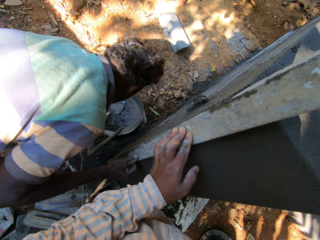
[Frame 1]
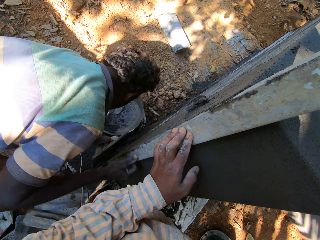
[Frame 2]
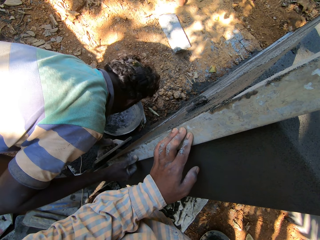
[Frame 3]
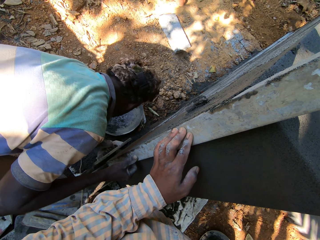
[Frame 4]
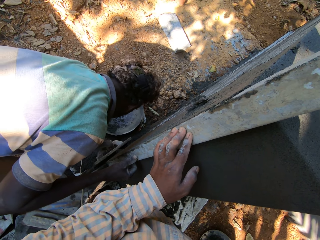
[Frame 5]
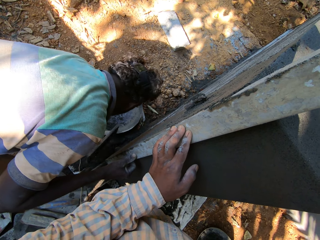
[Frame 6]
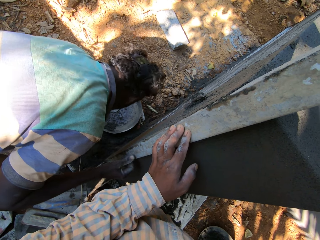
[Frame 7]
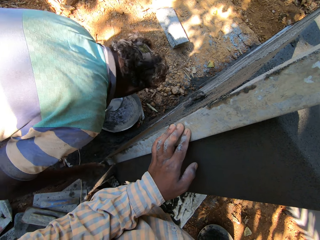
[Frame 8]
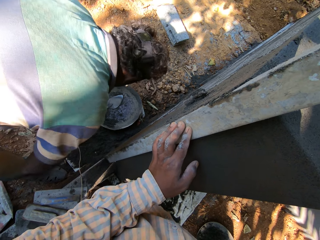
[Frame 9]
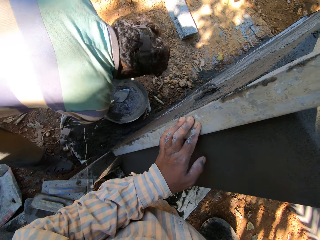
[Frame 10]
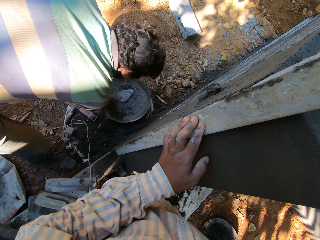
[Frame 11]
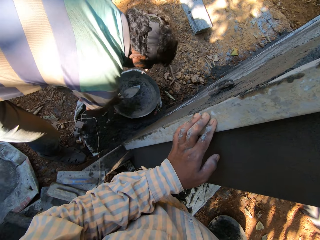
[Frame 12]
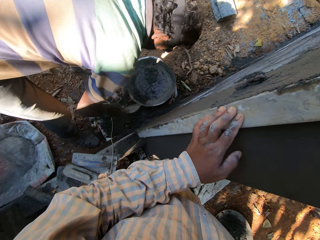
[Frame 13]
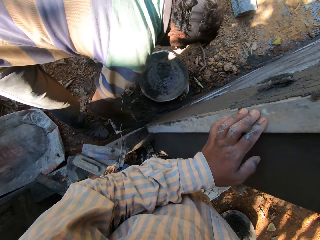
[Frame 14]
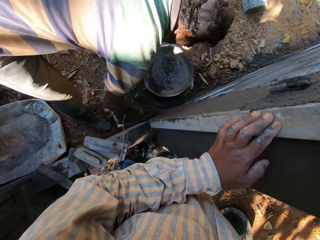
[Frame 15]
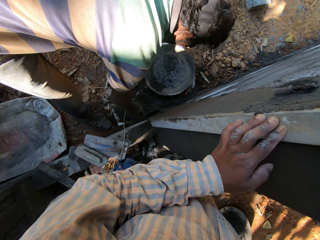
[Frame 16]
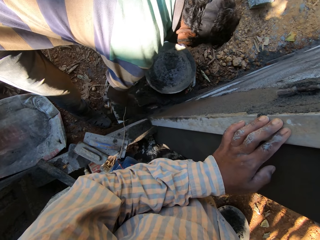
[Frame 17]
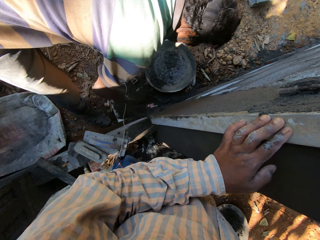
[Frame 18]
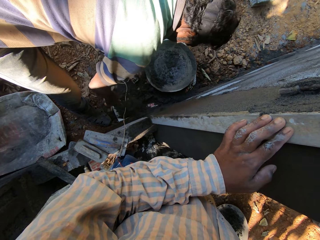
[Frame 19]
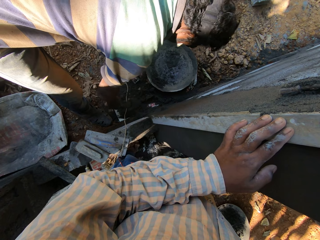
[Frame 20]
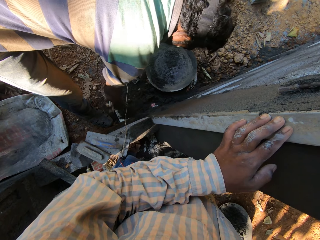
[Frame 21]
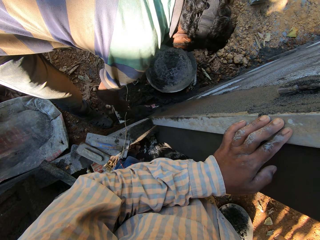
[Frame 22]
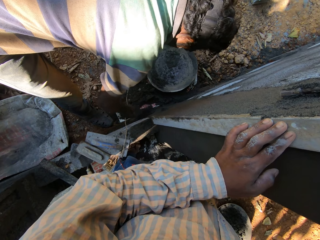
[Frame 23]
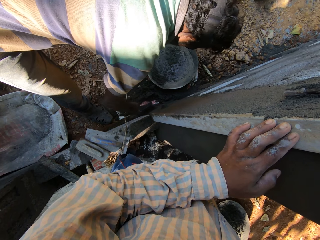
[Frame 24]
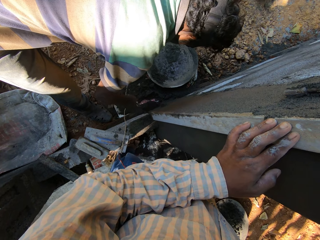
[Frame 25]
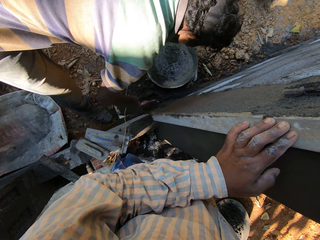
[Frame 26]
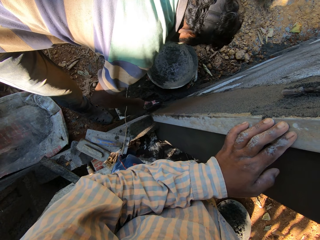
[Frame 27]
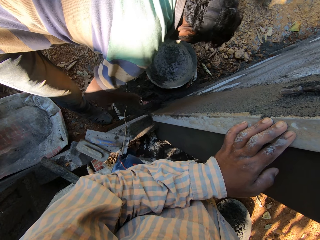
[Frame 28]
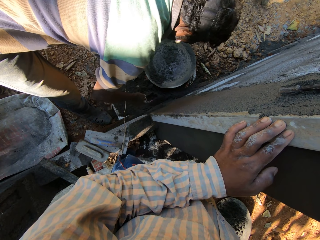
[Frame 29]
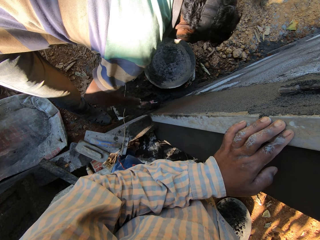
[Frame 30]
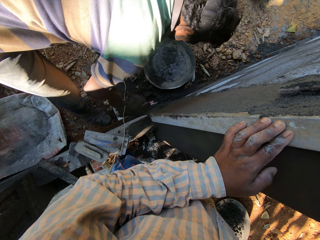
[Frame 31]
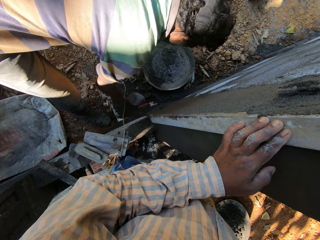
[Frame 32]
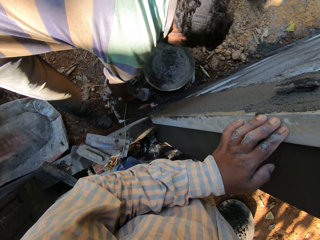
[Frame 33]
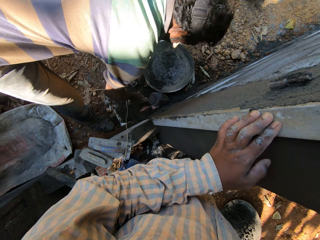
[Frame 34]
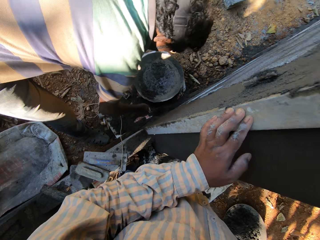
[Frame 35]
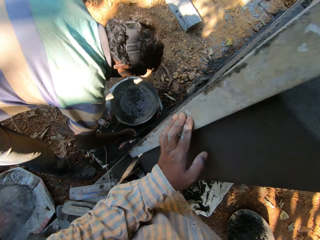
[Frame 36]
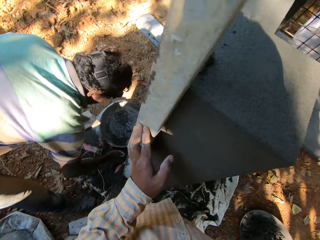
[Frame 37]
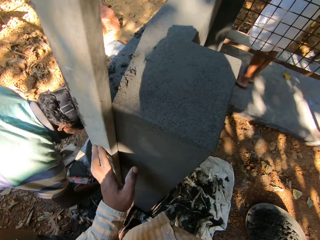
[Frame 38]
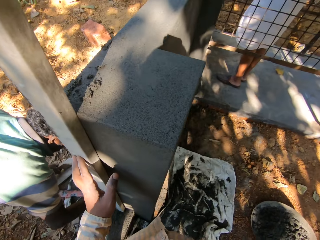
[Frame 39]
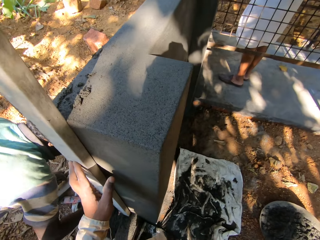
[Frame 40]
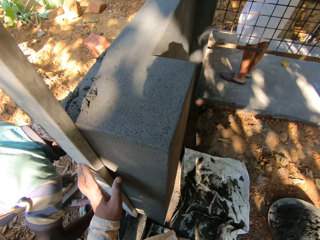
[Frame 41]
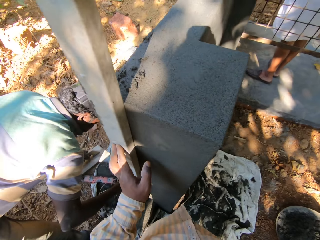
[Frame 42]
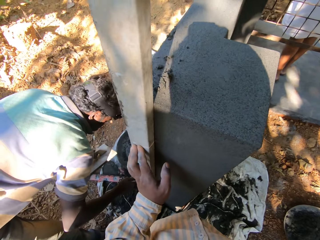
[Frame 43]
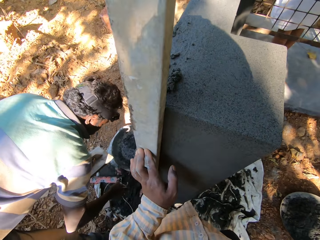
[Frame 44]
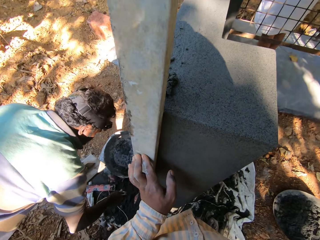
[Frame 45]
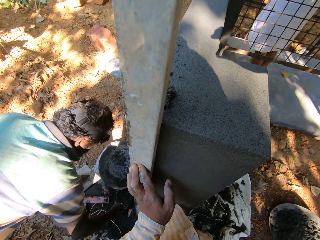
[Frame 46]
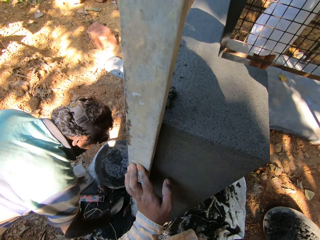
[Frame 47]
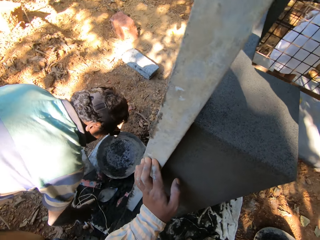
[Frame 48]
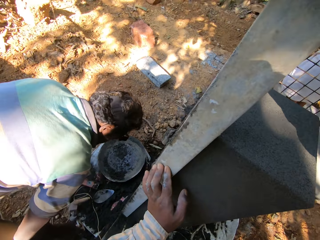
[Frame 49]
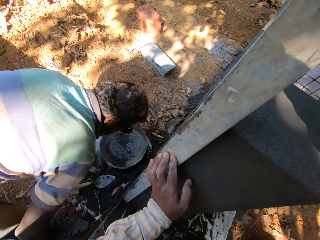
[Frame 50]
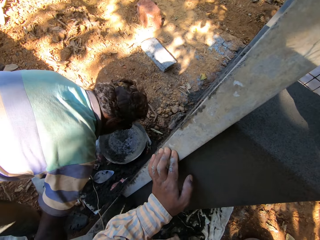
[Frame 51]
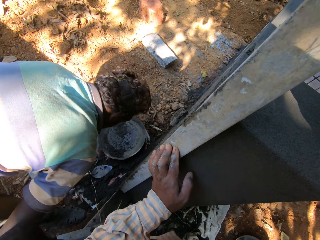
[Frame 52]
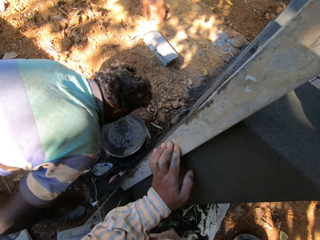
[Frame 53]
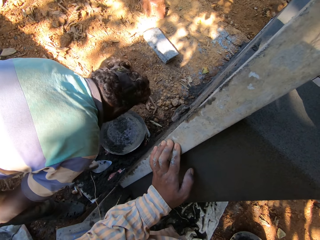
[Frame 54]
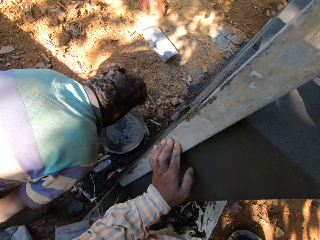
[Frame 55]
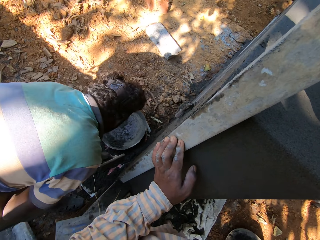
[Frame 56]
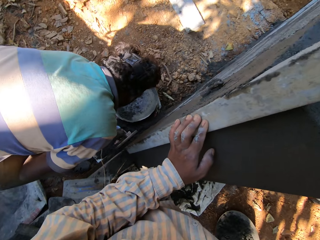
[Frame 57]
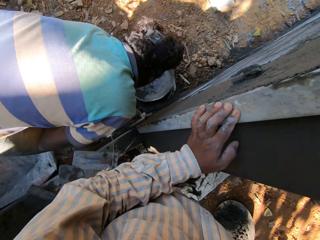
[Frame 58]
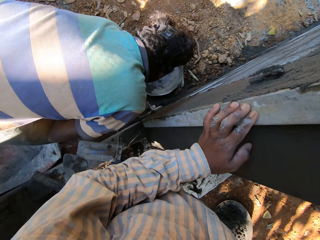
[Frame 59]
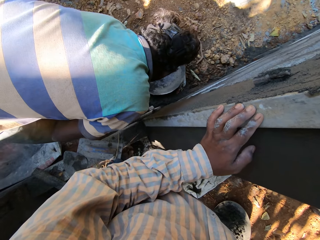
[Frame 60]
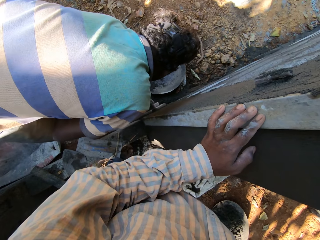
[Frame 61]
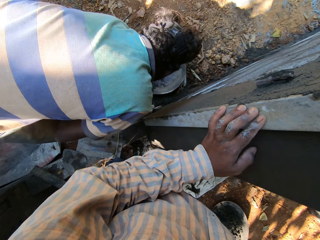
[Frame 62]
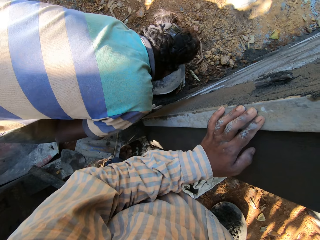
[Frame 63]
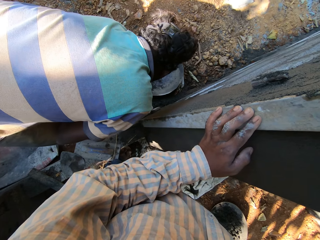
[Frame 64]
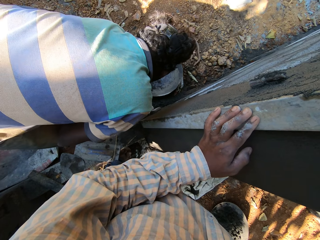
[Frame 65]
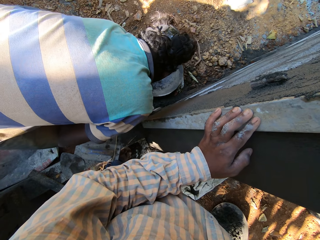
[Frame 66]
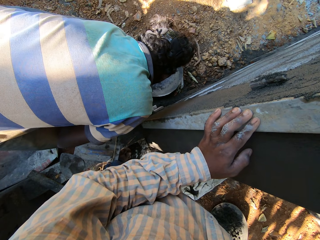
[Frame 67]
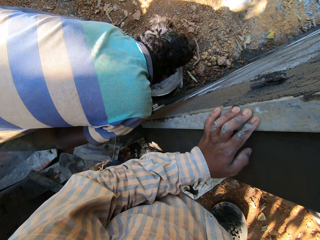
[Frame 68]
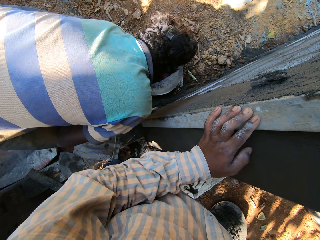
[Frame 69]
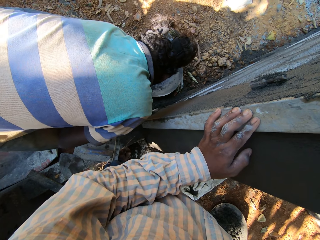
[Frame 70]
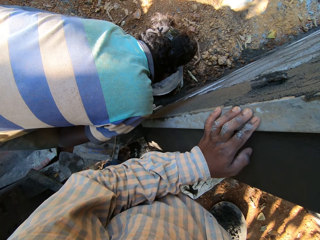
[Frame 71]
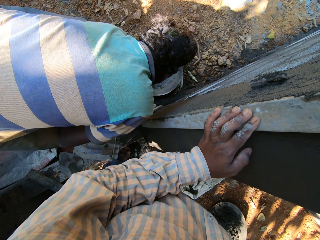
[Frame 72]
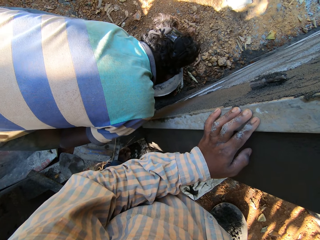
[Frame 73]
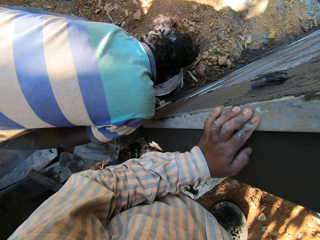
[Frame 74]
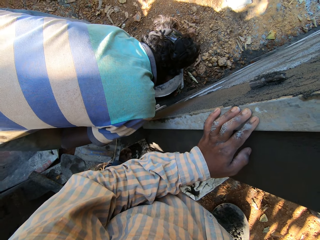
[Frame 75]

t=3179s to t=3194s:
The man picks up the hand trowel in the head pan with his right hand. The man scoops cement from the wall base with the hand trowel in his right hand. The man plasters the wall with the hand trowel in his right hand. The man scoops cement from the wall base with the hand trowel in his right hand. The man plasters the wall with the hand trowel in his right hand. The camera wearer looks around the site. The man drops the hand trowel on the ground with his right hand. The man holds a plasterer's float with his right hand. The man passes the plasterer's float from his right hand to his left hand. The man floats the wall with the plasterer's float in his left hand.

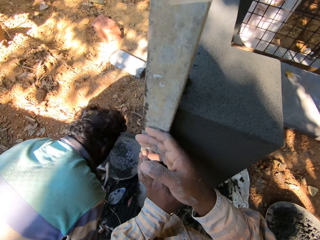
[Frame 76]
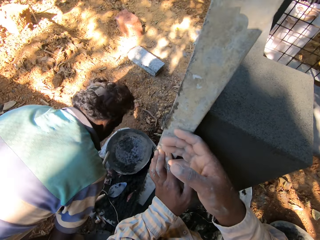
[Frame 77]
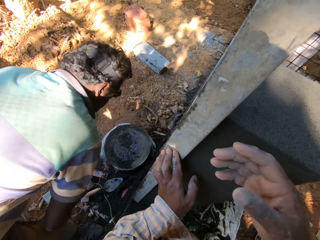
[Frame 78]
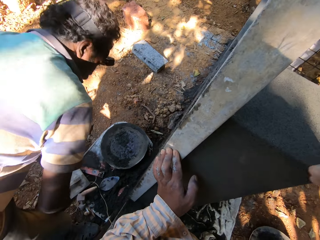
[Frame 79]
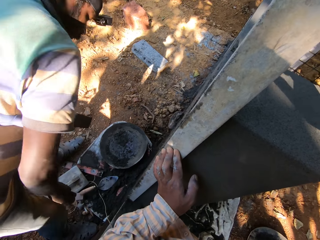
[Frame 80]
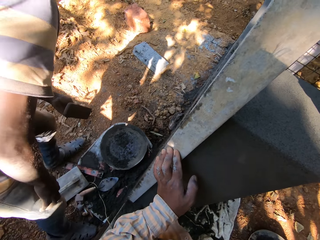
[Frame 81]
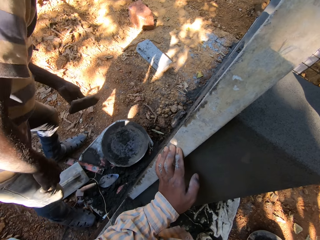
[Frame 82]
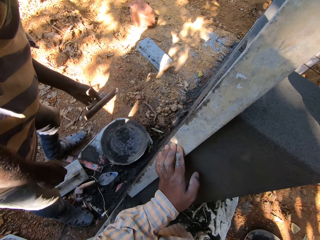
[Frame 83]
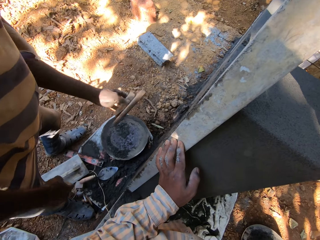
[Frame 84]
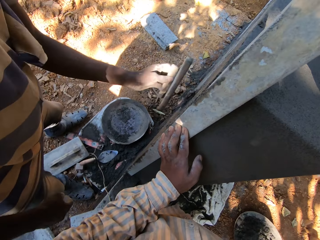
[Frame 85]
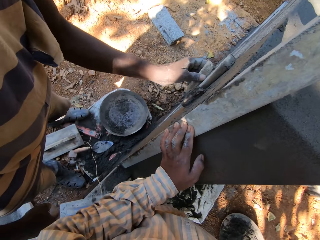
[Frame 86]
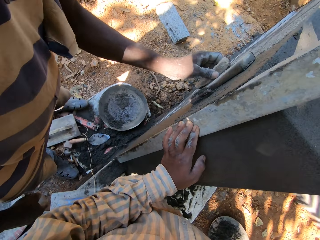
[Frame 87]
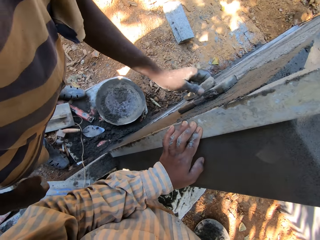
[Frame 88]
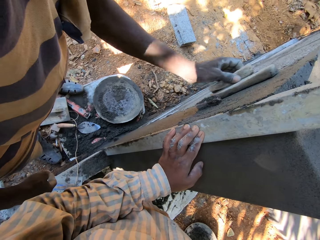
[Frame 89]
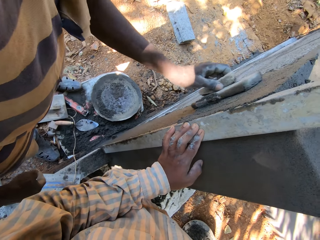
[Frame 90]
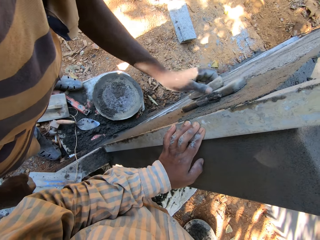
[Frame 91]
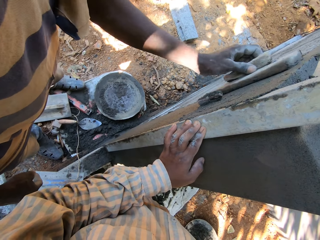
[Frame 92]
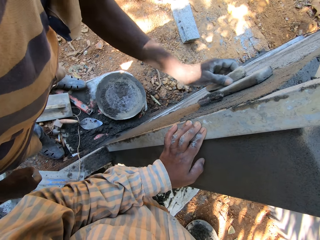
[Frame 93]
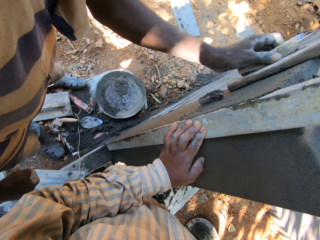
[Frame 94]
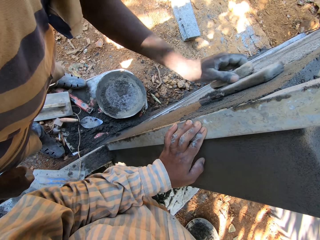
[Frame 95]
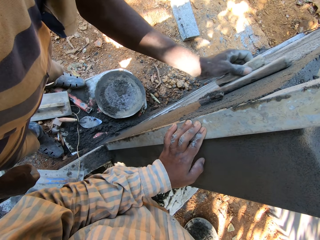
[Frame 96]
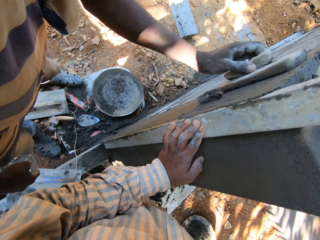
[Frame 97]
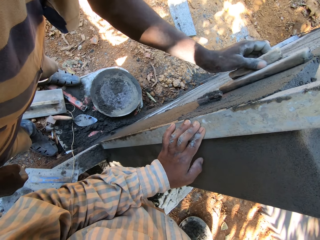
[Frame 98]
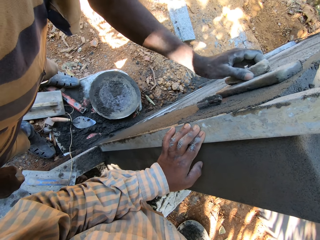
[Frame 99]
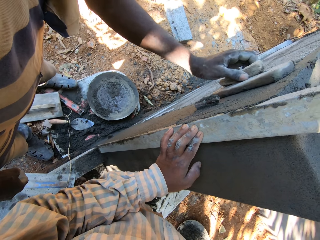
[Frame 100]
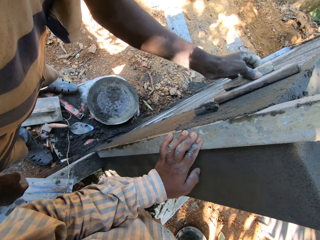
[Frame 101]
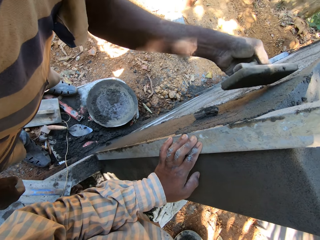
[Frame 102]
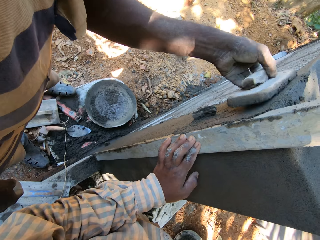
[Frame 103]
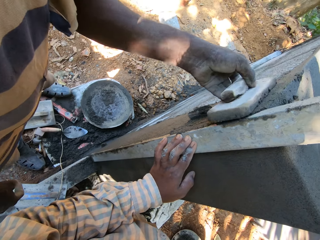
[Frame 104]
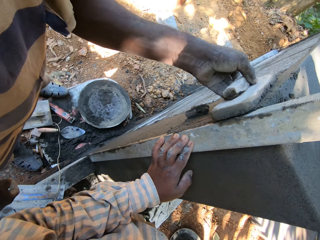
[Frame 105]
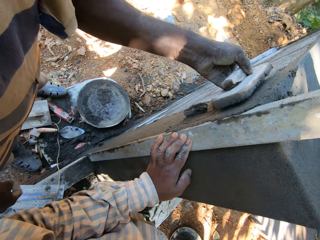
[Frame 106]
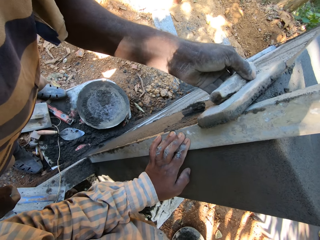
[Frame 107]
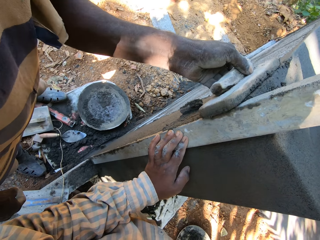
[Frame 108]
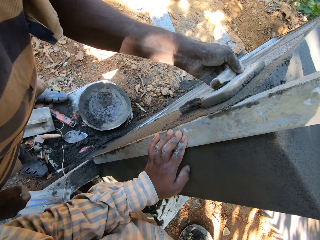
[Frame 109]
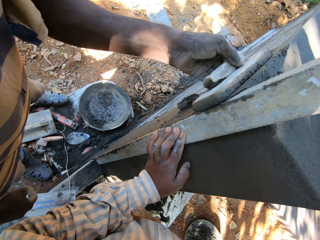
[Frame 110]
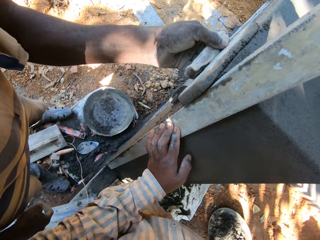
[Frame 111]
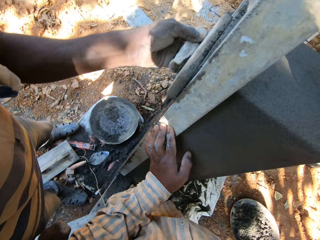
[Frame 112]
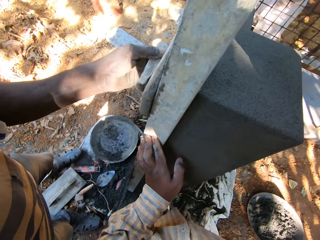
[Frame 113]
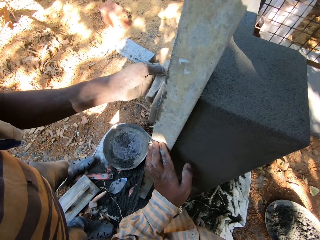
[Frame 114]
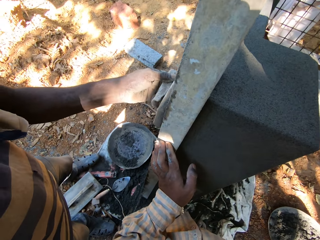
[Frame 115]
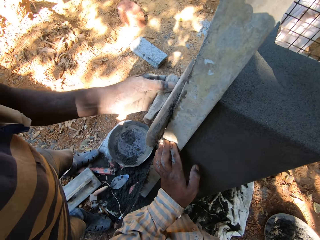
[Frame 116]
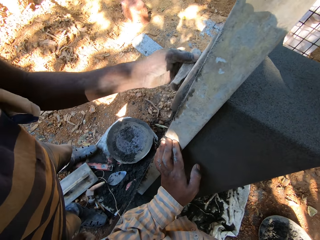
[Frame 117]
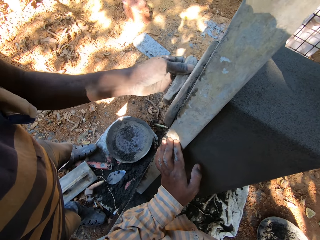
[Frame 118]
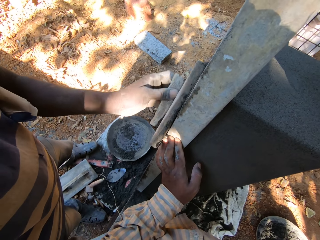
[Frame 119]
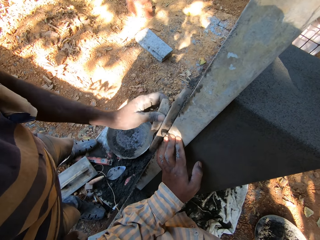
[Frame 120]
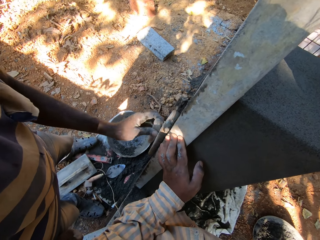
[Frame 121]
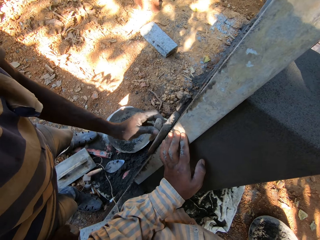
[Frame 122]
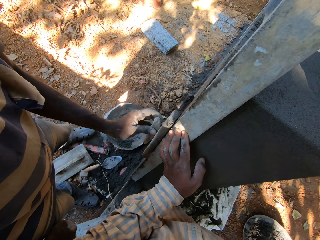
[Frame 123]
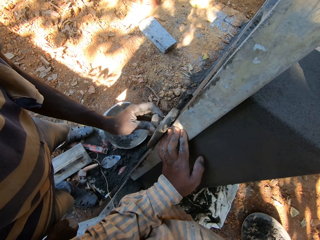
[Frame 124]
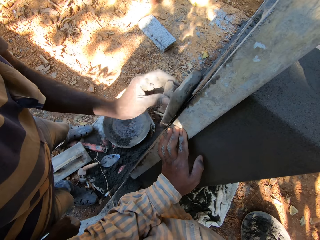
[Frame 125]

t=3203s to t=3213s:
The camera wearer removes a hand from the wood. A man levels cement with a trowel.
